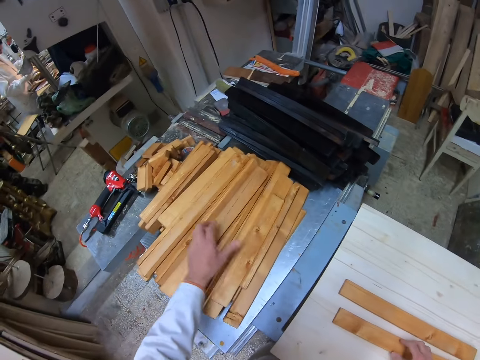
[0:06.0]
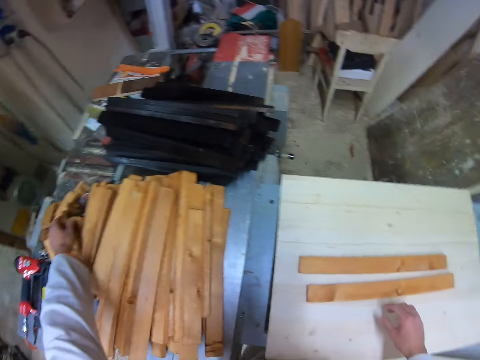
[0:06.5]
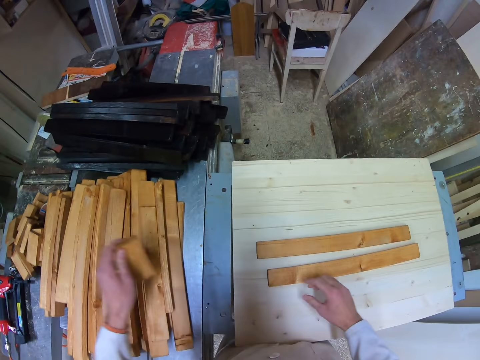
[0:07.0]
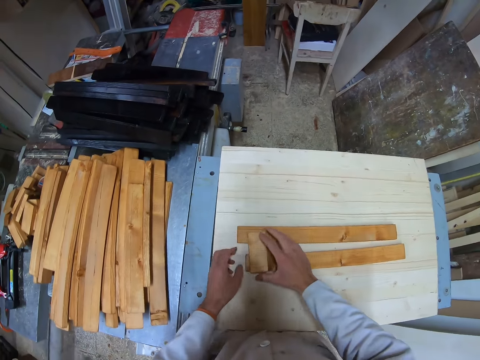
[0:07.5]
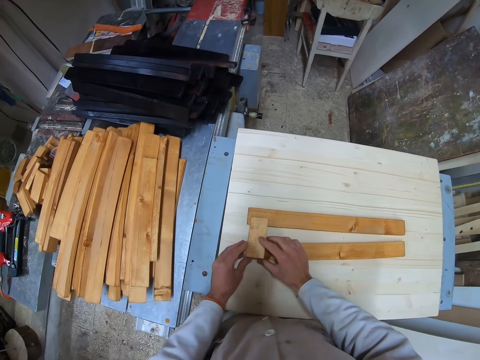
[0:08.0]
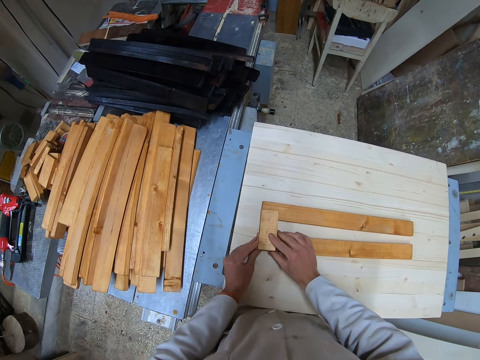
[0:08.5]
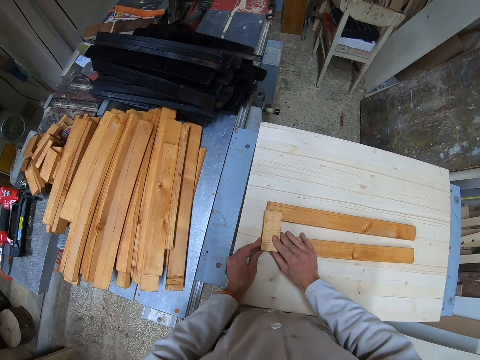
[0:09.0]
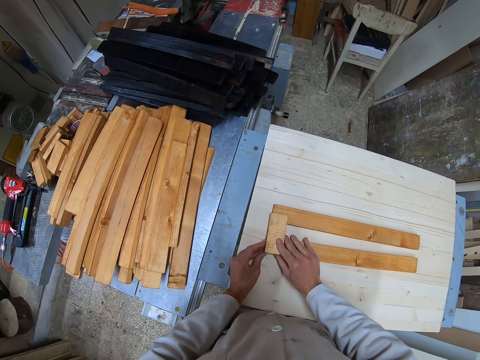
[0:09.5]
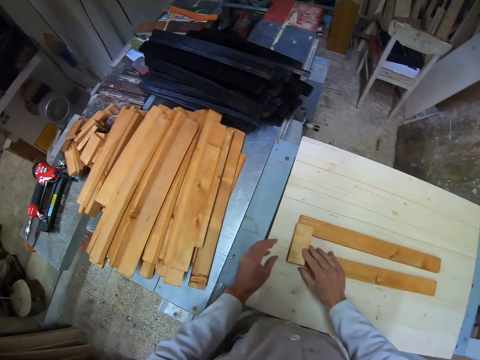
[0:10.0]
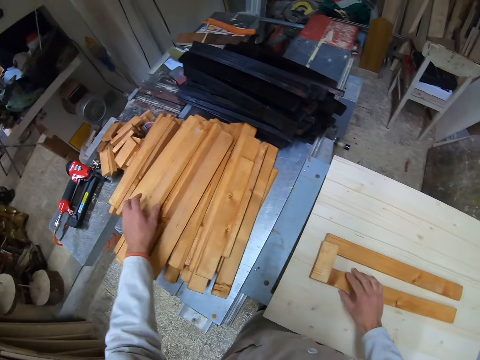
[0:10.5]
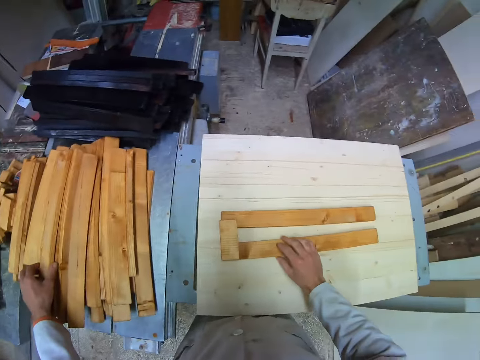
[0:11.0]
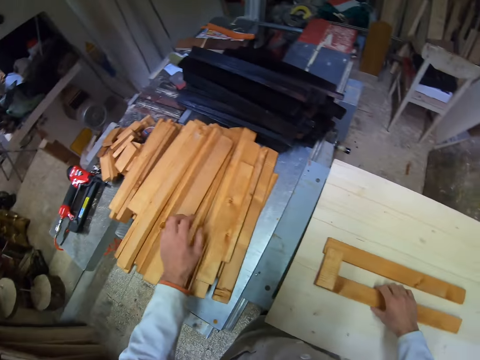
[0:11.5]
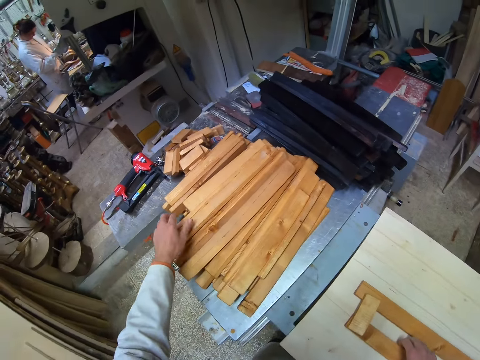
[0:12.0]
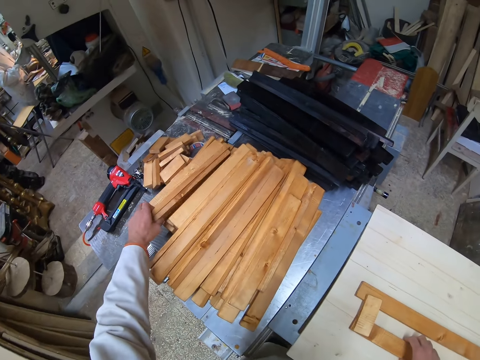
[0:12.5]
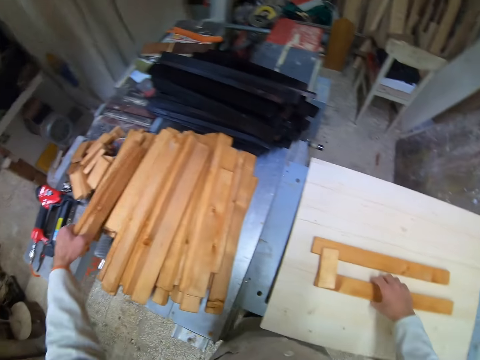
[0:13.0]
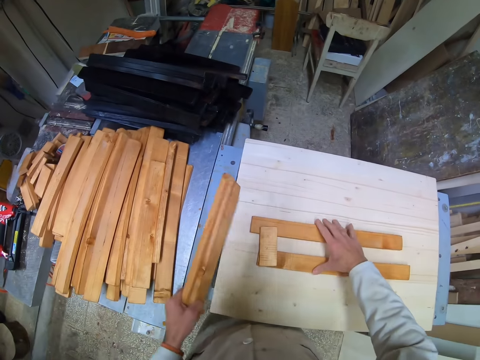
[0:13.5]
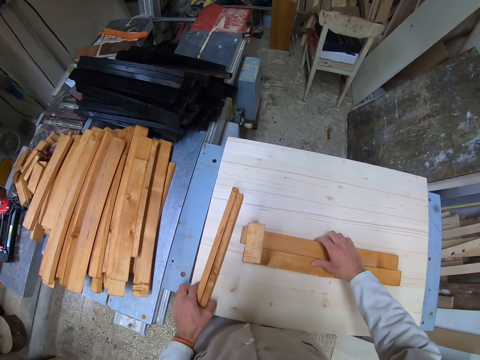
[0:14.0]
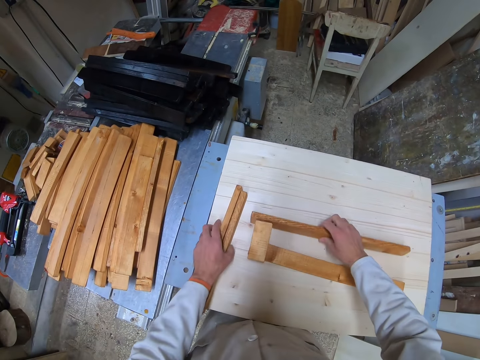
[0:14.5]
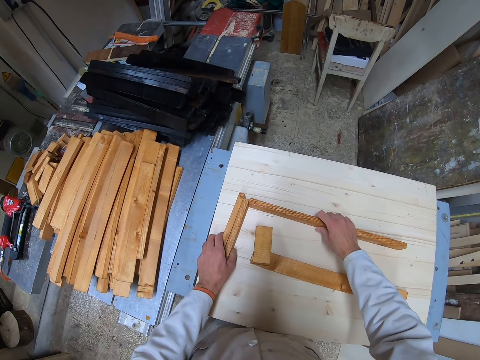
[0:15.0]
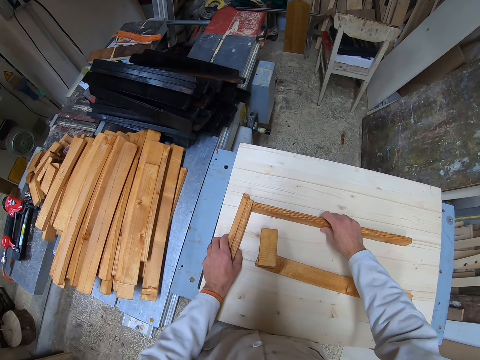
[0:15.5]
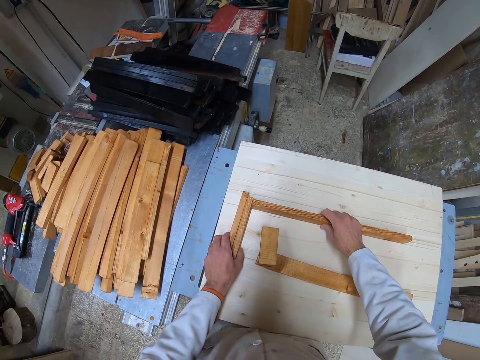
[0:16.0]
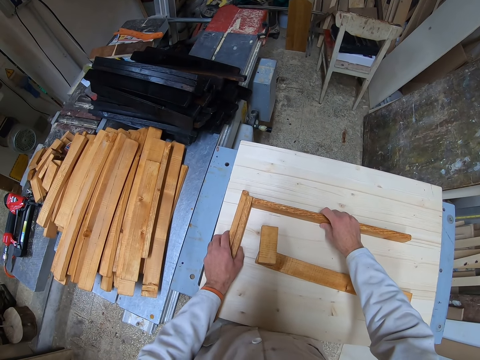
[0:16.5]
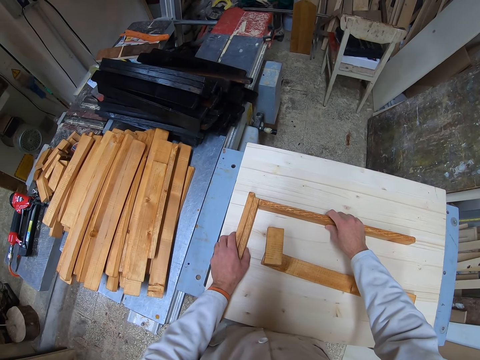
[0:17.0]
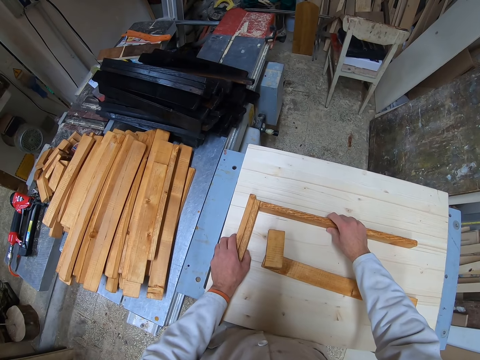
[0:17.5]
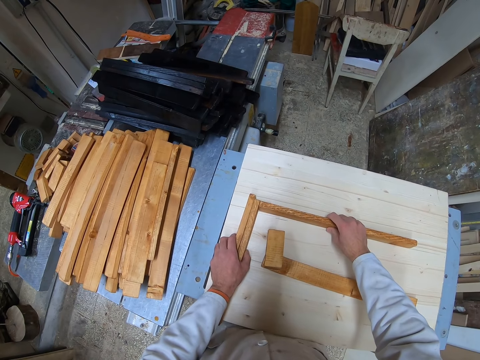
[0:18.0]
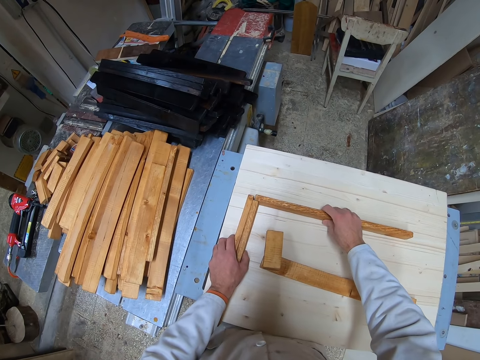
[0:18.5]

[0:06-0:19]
The camera wearer stretches his hand farther left. He picks a smaller piece of wood. He places the smaller wood across the two parallel woods on the white table. He takes up two pieces of wood from the blue table. He shifts the pieces of wood already on the white table. He drops the picked woods on the white table. He places a piece of the initial three woods on one adjacent of the two new woods. He joins the pieces of wood.

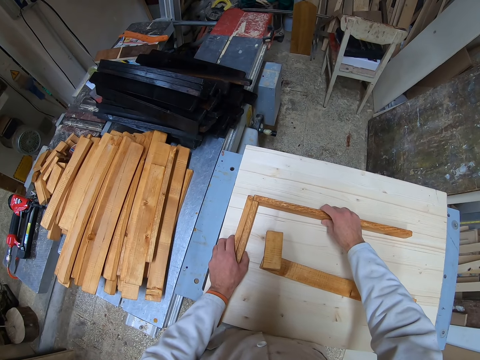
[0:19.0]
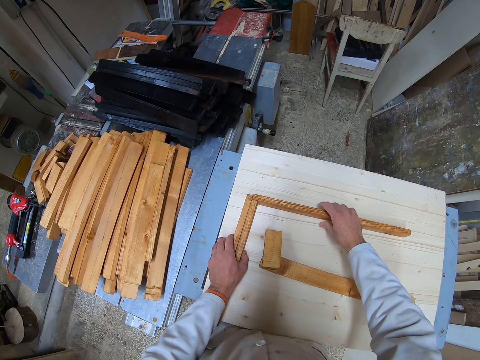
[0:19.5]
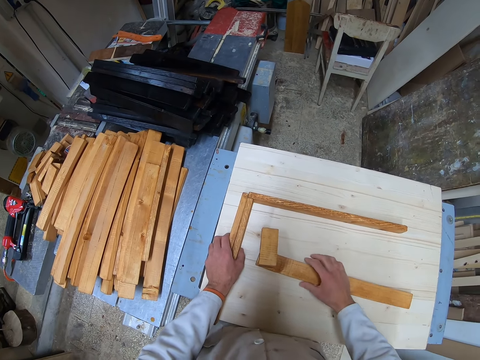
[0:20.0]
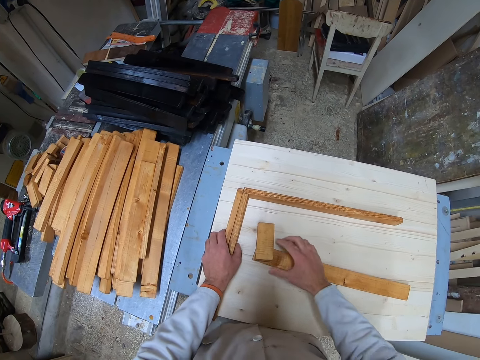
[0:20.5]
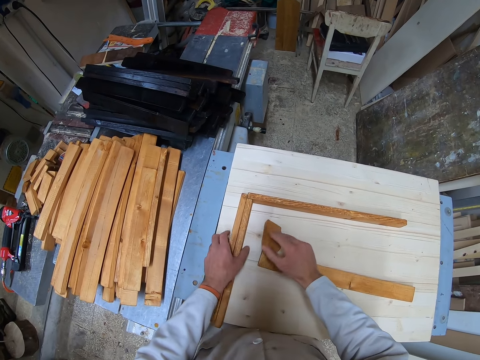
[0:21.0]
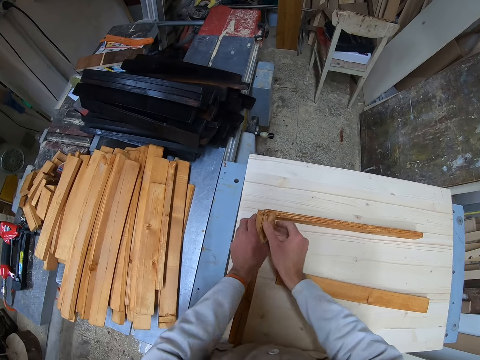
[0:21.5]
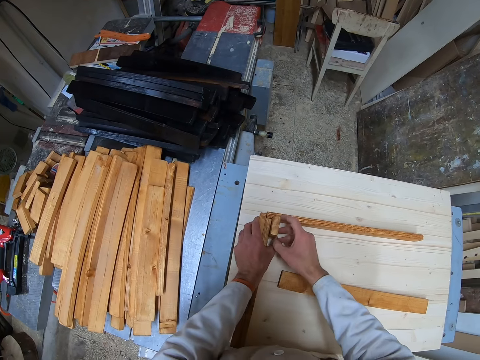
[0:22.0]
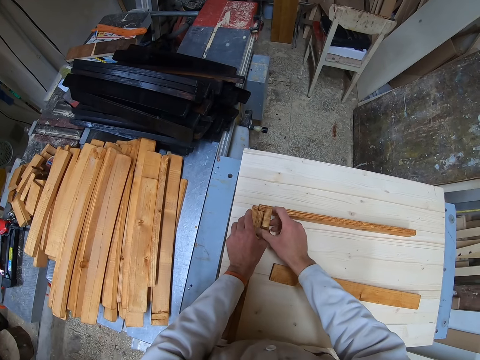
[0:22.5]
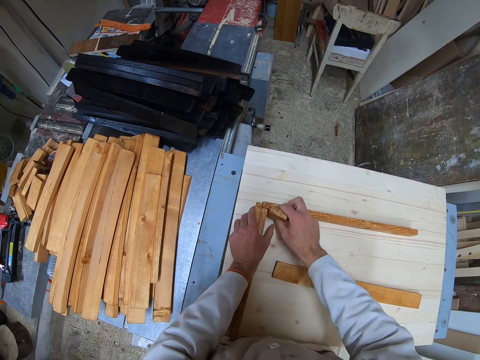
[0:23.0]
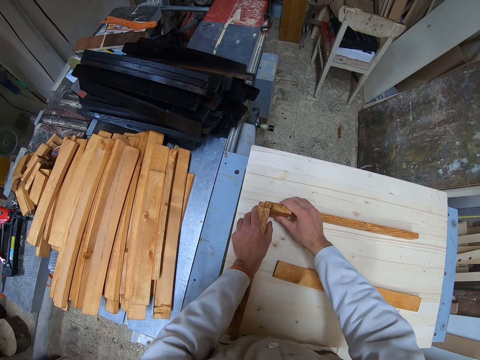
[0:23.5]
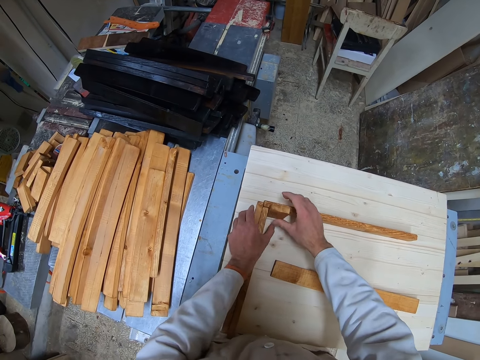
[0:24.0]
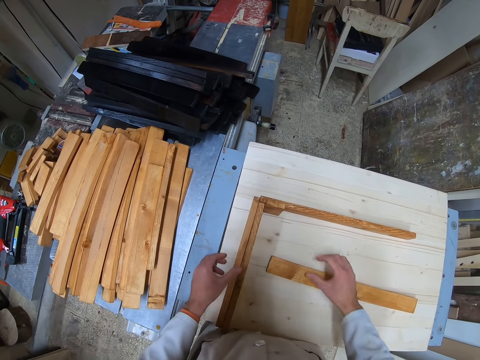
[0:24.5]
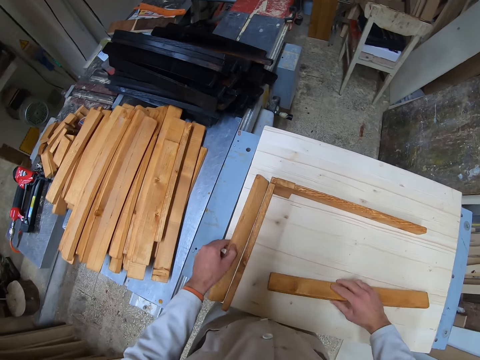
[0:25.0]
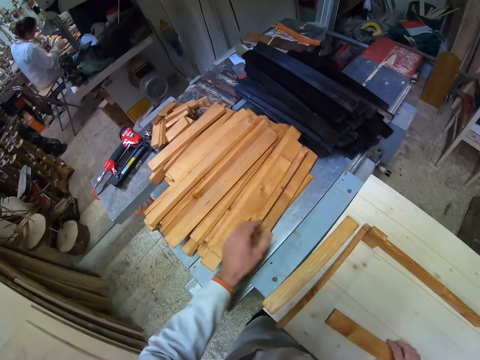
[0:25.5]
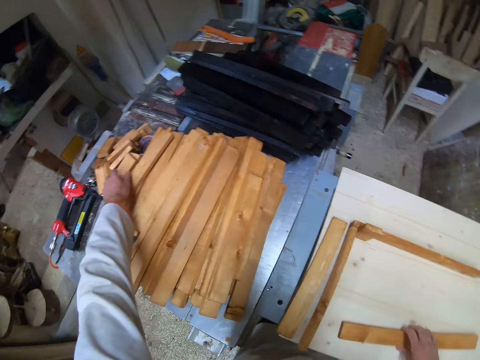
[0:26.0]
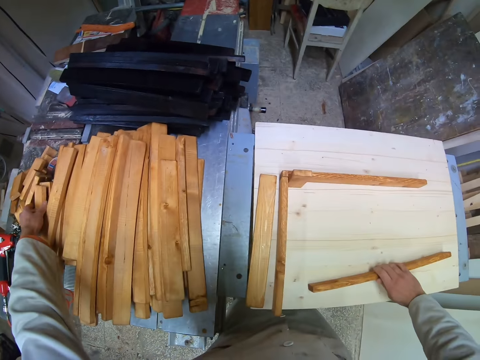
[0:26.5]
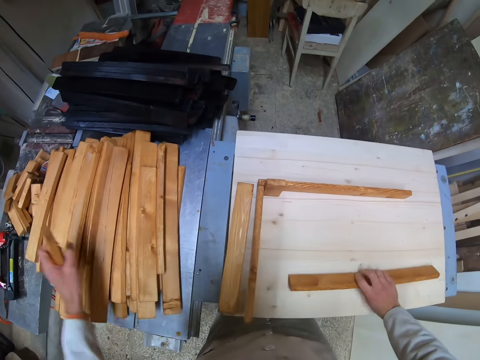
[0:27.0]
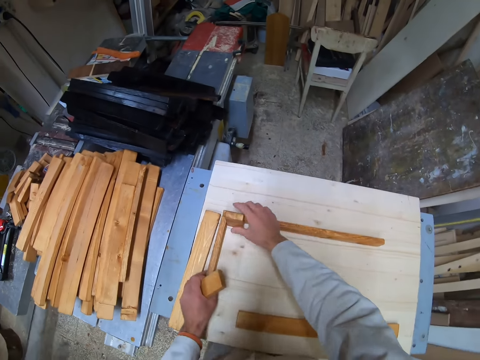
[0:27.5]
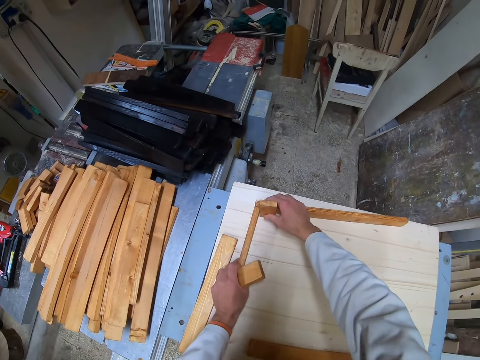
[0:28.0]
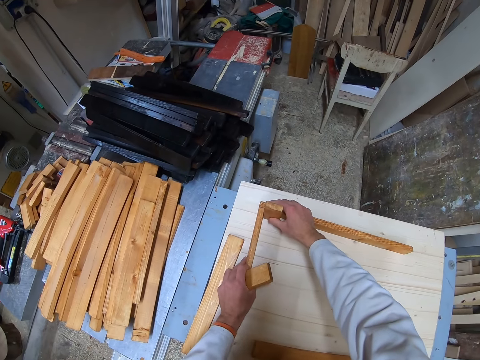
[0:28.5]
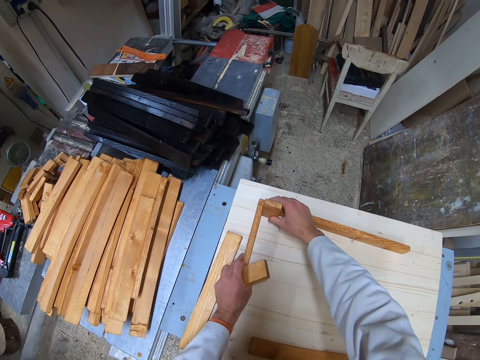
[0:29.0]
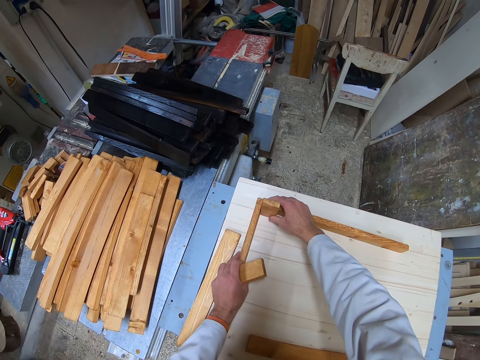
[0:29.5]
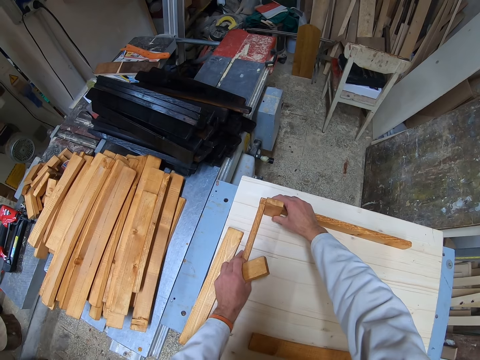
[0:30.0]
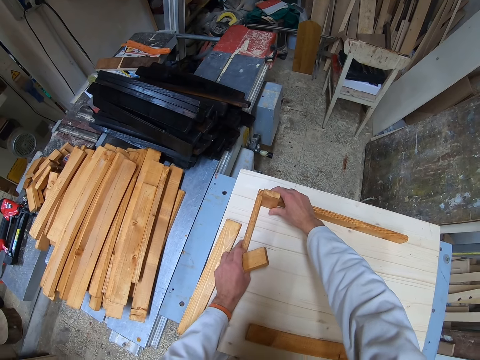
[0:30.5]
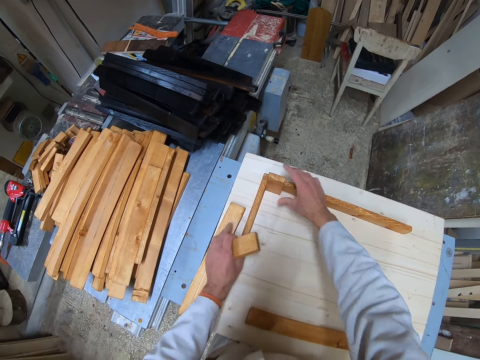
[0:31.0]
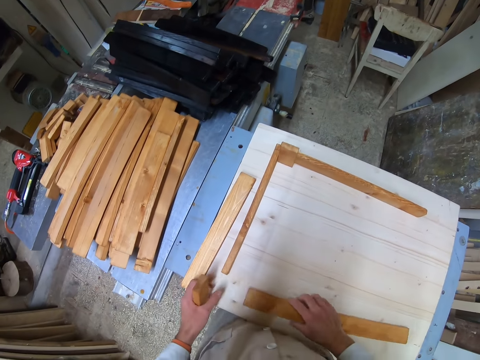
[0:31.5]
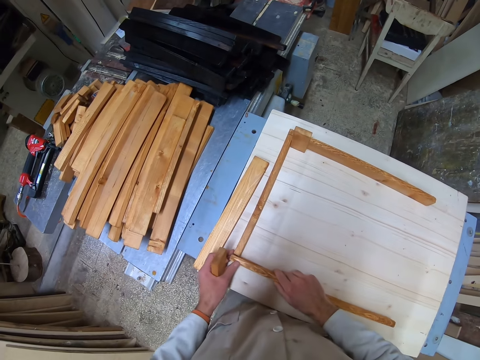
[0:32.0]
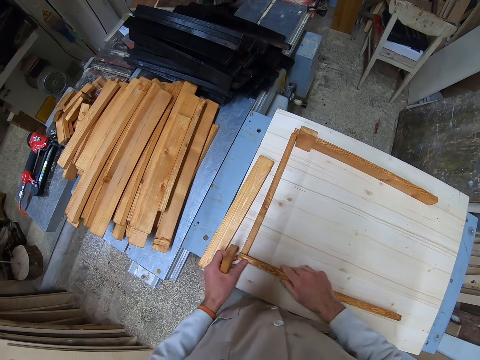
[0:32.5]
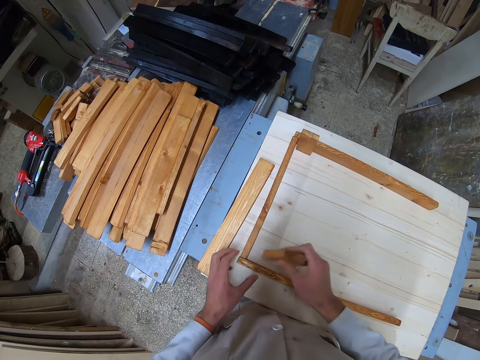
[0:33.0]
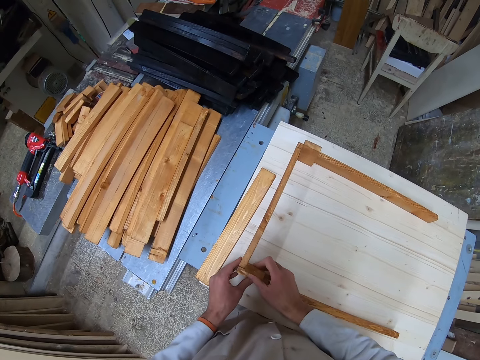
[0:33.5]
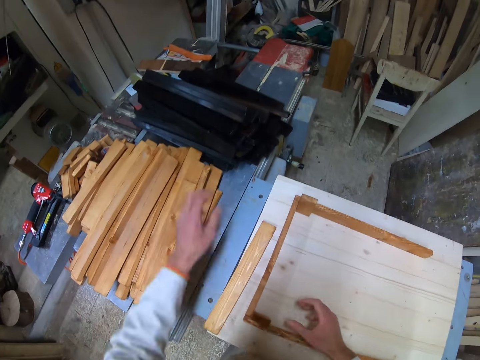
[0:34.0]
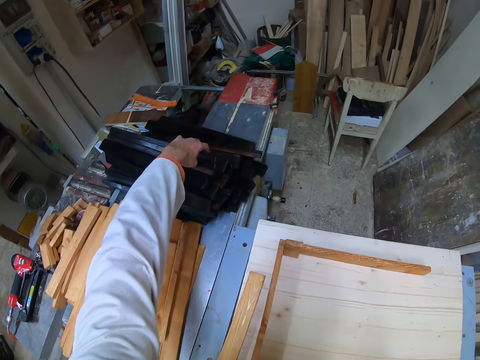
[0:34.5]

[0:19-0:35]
The camera wearer places the small piece of wood in the midst of the adjacent woods. He moves the last piece of the initial three woods with his right hand. He picks up another small piece of wood from the blue table with his left hand. He adjusts the adjacent woods on the white table. He joins the pieces of wood. He places the other piece of the initial three woods on the other adjacent to the new wood. He places the new small wood in the midst of the new adjacent.
